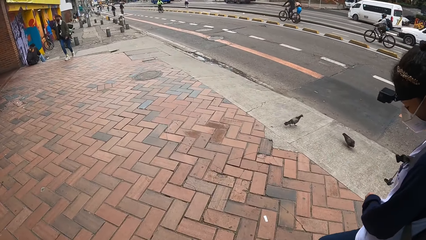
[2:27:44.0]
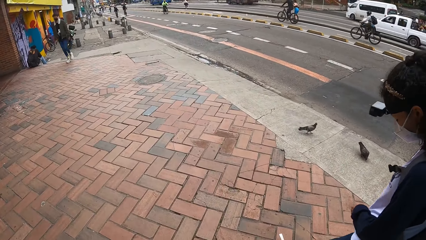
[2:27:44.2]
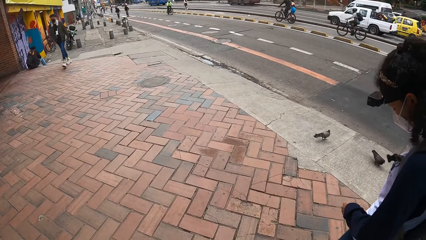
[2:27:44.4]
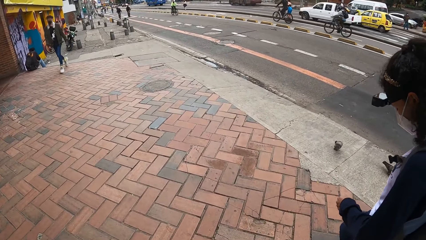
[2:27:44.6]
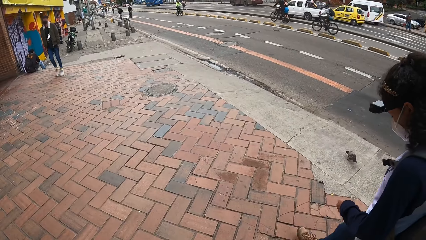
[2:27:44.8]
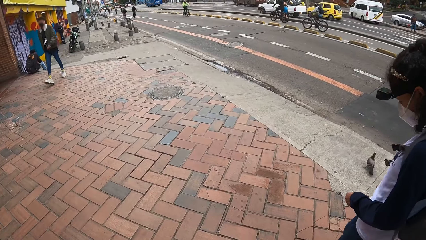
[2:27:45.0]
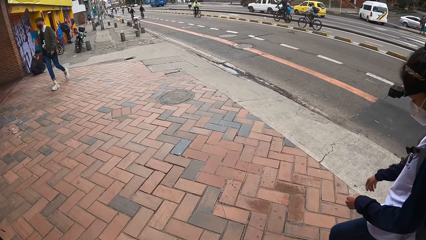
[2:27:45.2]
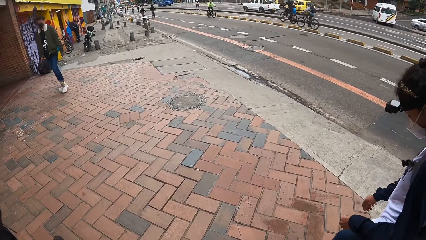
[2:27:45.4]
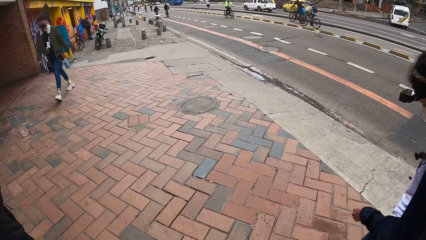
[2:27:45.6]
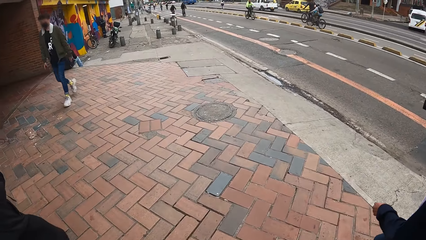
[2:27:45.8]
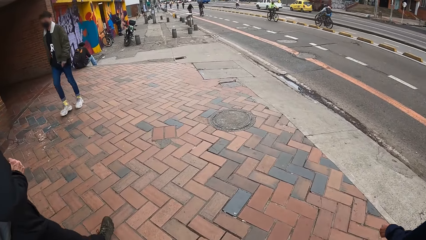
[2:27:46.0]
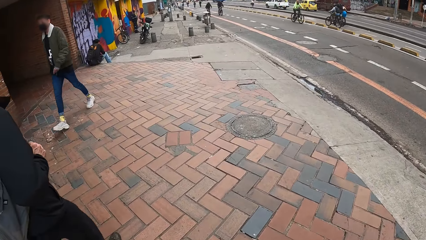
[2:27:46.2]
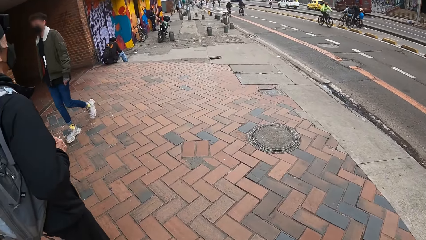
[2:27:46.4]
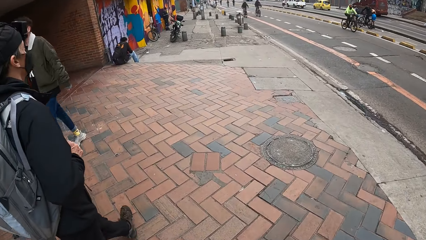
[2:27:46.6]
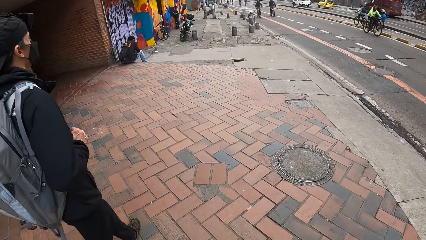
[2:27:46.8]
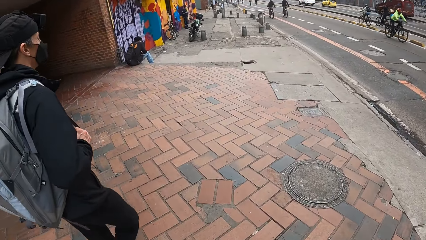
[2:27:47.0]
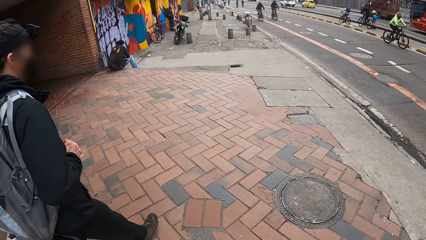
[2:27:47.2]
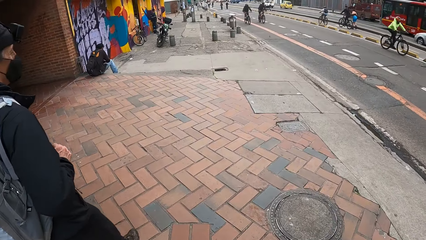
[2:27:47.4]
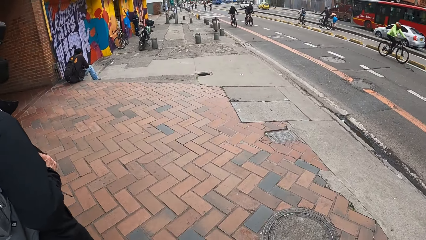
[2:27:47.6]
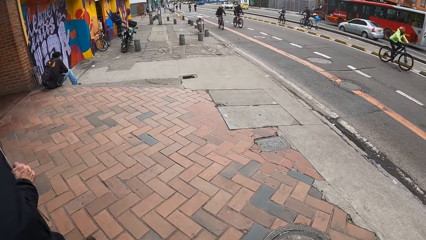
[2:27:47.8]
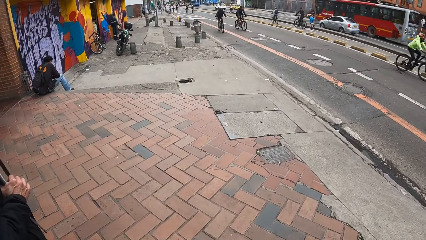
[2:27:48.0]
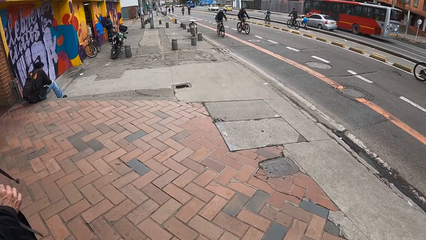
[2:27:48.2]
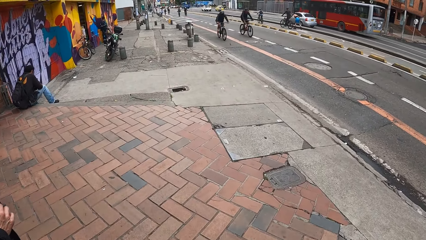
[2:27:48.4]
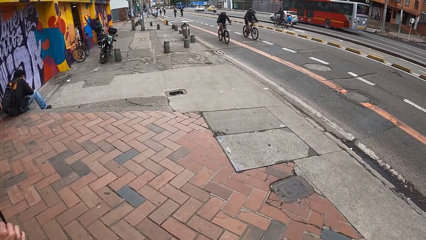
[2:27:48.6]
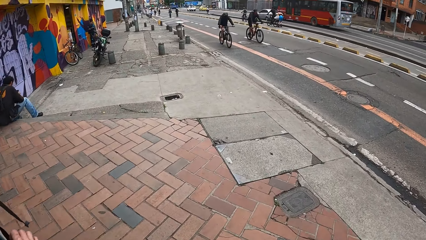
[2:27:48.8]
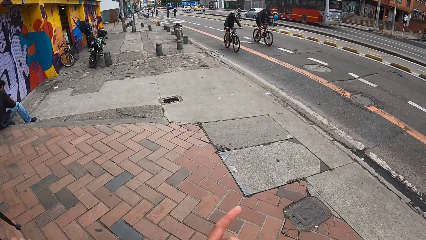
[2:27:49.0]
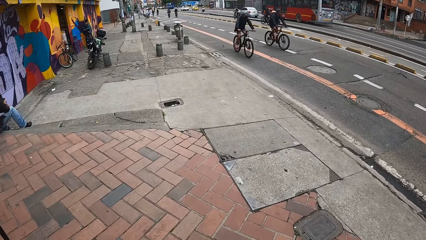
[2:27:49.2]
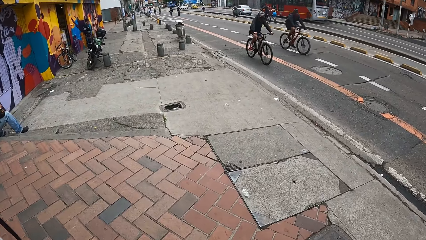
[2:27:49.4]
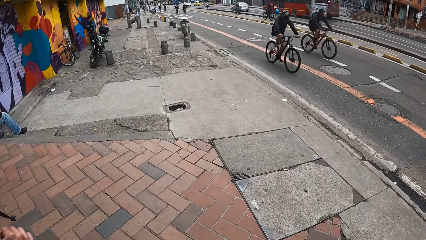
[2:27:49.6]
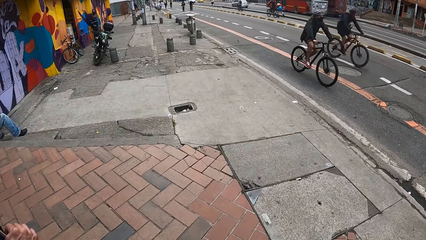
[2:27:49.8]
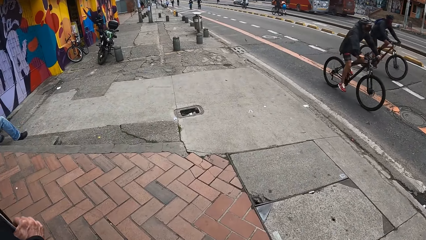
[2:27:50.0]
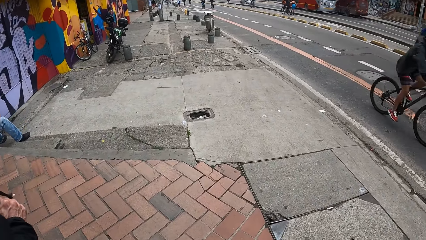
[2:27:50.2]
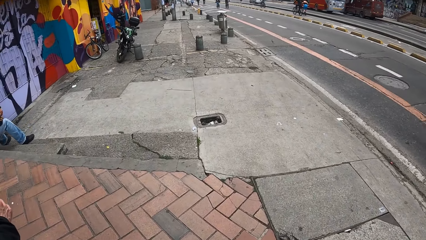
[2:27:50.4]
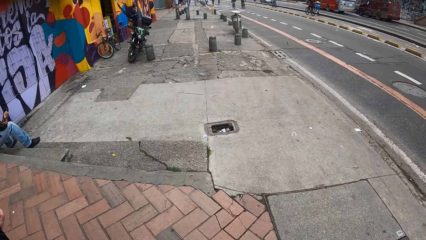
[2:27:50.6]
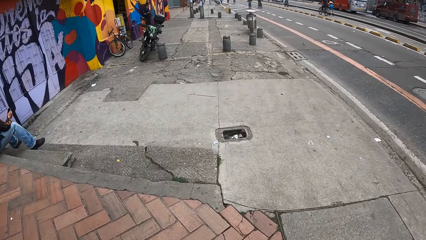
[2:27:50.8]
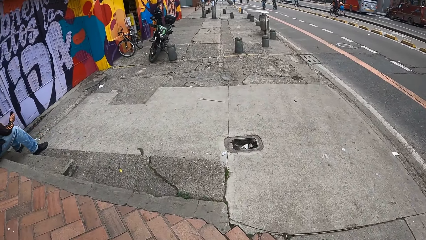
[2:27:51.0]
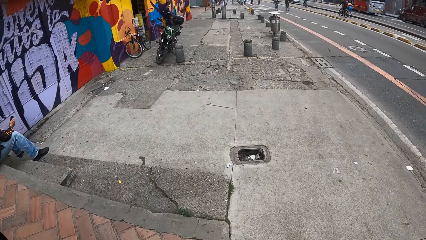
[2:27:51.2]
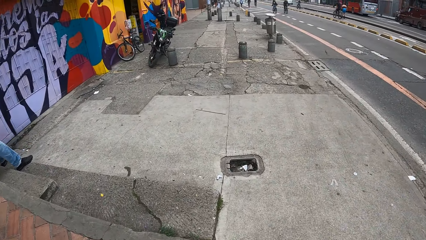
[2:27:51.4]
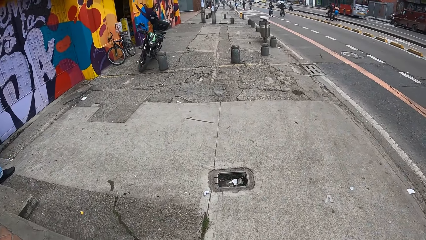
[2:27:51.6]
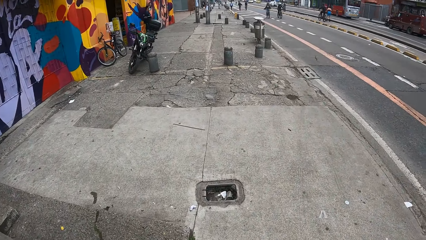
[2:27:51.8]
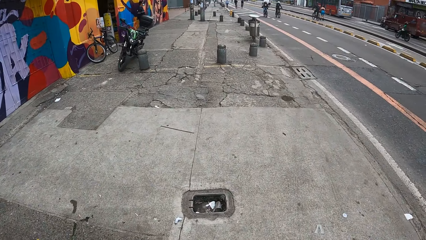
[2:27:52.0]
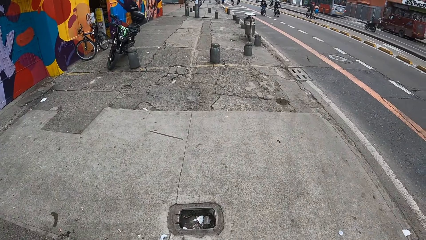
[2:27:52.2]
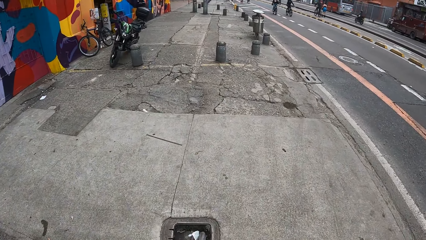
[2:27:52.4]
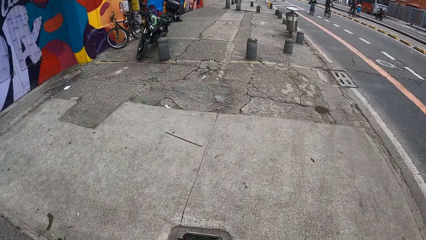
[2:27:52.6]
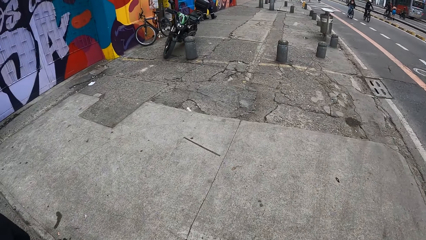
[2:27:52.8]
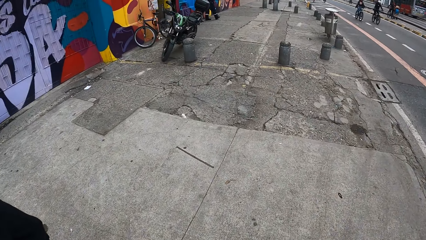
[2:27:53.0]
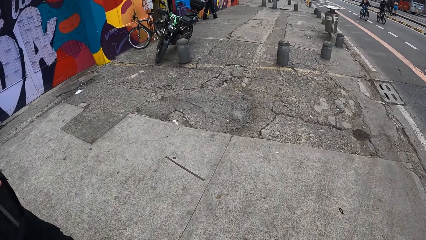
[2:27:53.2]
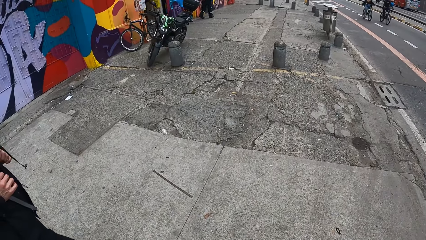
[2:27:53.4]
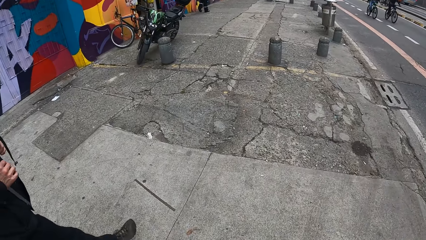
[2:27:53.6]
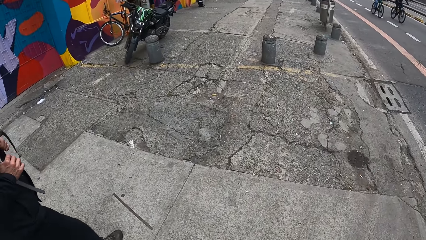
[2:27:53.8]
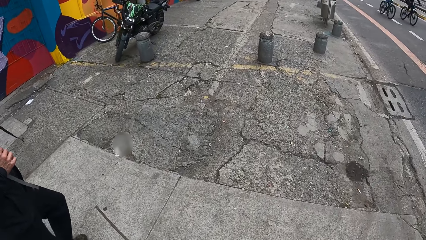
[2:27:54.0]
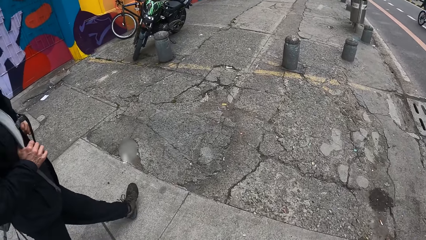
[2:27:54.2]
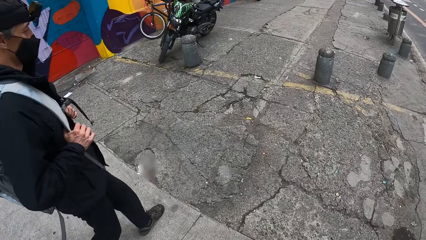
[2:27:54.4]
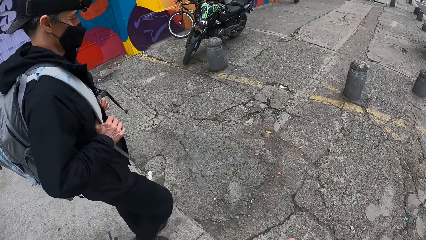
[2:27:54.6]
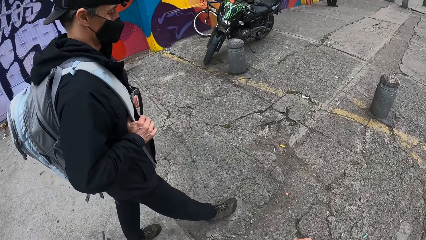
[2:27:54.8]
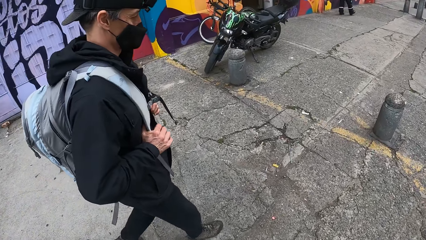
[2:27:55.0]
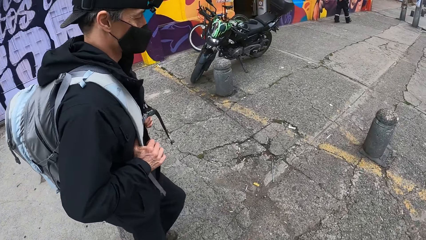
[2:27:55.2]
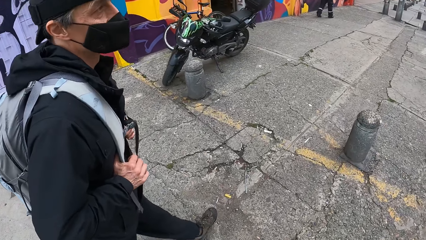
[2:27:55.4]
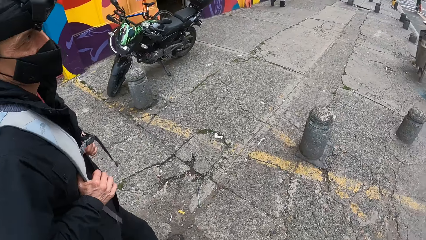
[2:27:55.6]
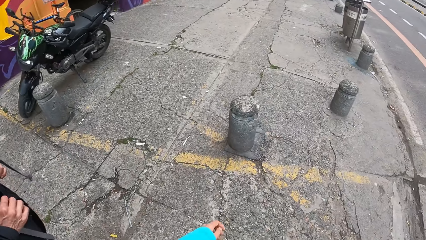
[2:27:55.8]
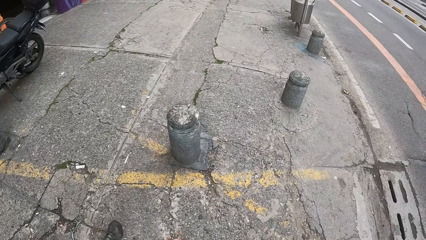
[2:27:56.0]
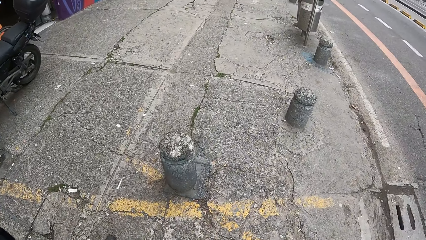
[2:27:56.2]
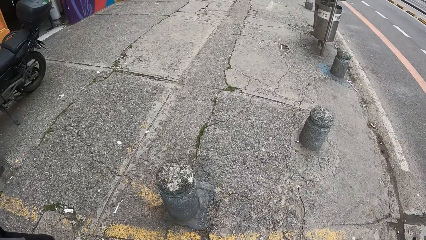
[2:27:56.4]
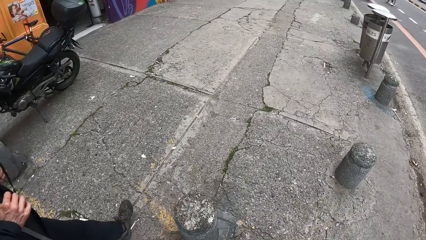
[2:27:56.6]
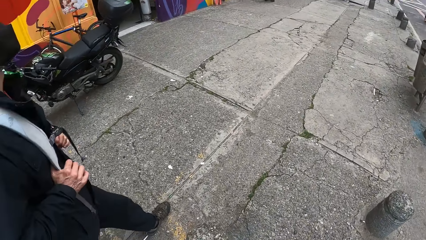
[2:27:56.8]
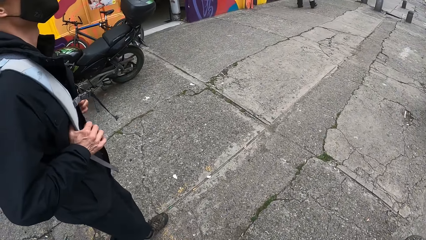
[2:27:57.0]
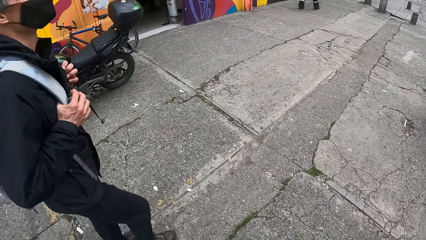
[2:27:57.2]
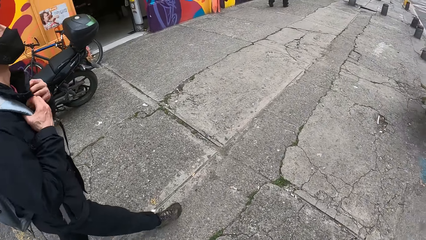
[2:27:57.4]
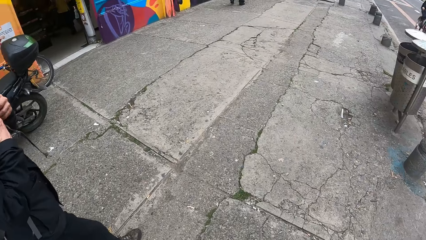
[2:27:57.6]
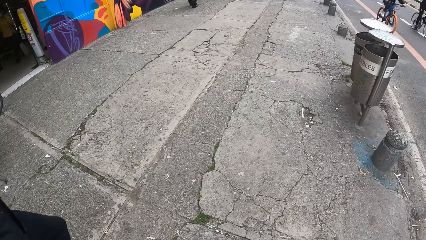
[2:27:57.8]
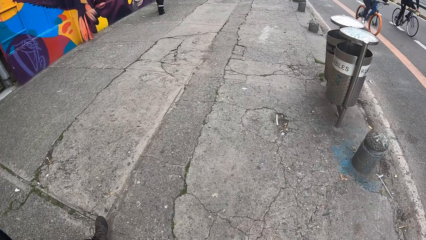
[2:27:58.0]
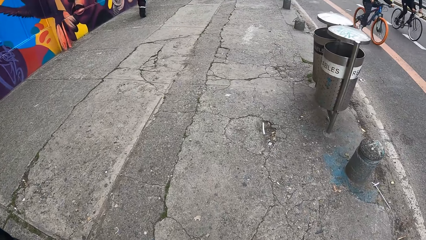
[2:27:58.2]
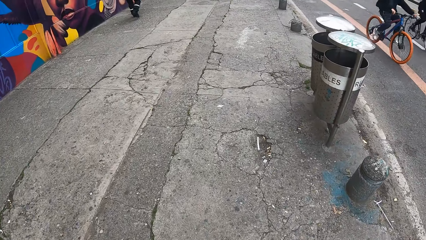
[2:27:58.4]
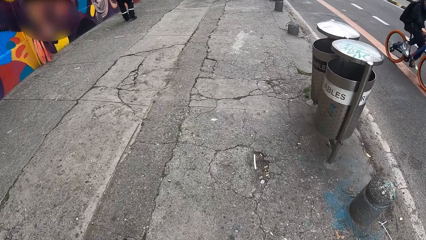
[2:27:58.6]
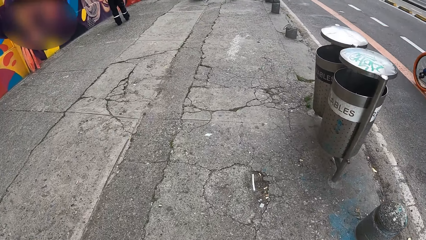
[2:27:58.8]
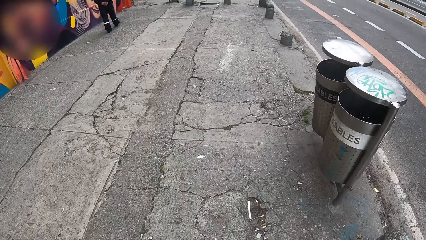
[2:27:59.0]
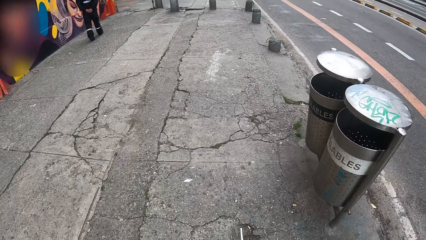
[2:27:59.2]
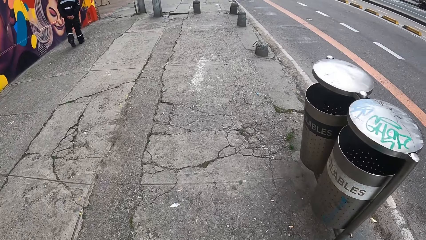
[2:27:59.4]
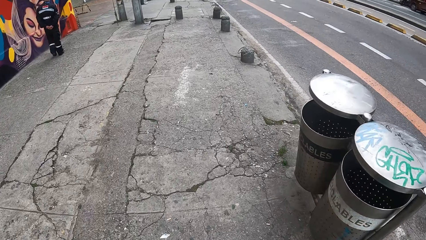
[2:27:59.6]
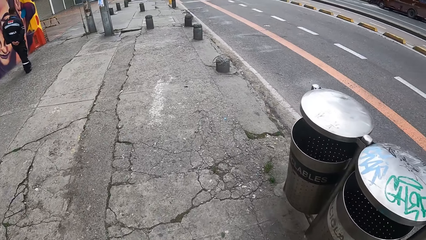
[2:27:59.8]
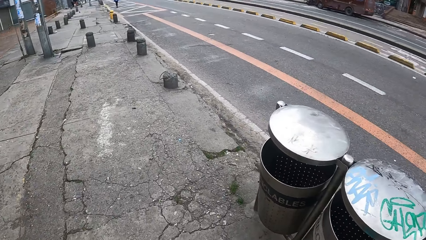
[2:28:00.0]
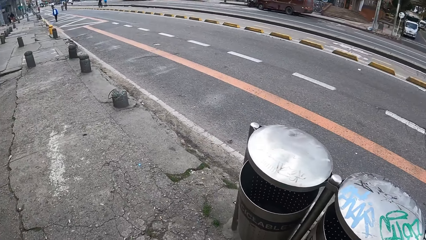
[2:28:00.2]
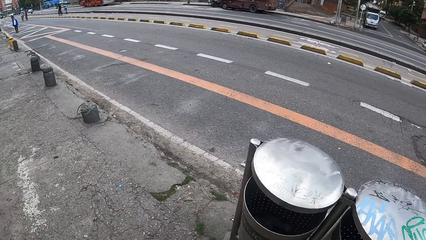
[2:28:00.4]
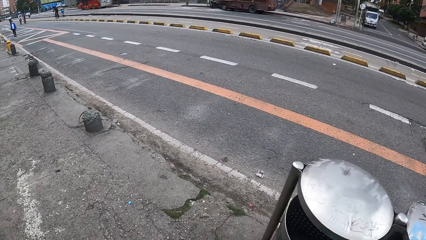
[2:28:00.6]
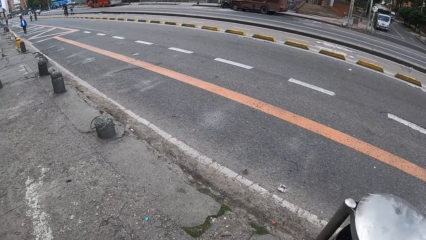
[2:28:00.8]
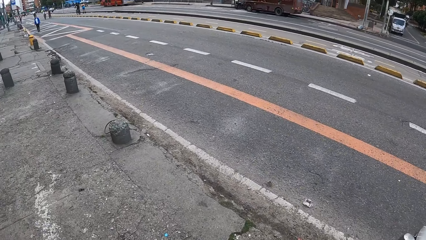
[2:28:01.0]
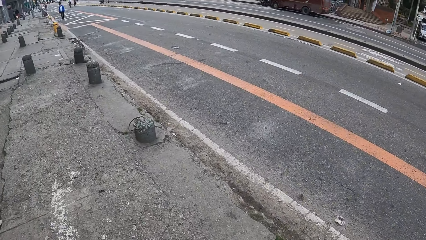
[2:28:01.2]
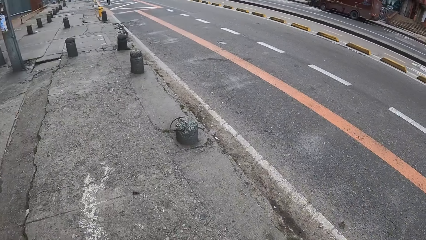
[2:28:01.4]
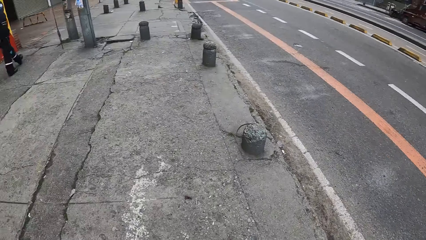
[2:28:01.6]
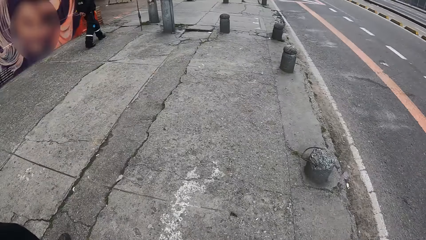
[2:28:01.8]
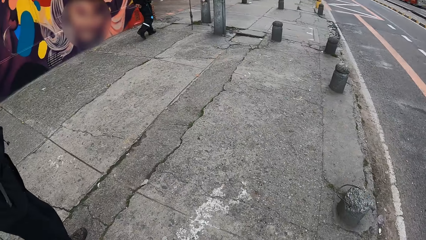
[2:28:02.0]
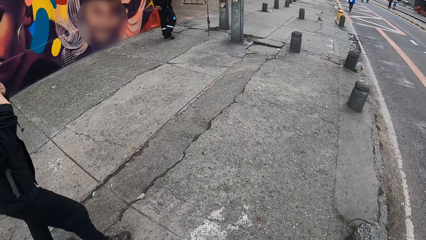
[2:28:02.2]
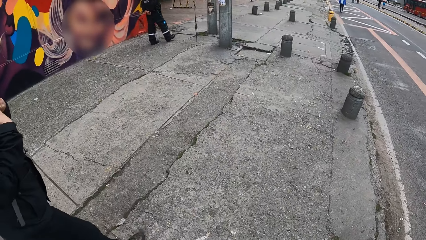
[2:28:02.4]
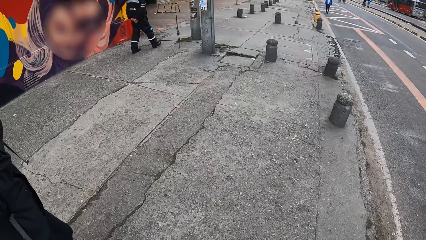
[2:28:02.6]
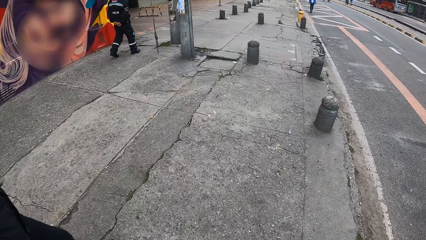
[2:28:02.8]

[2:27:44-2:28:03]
A man adjusts a backpack on his back with both hands.
